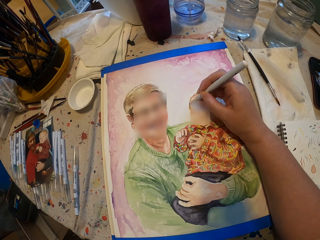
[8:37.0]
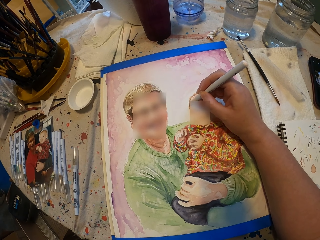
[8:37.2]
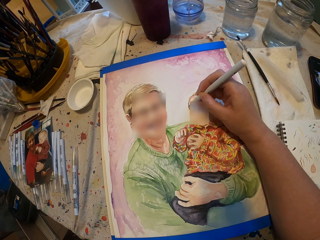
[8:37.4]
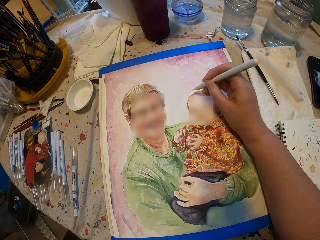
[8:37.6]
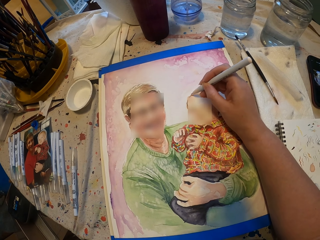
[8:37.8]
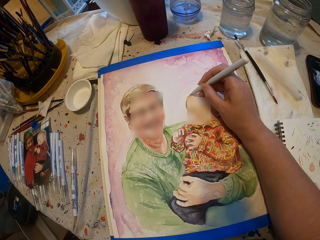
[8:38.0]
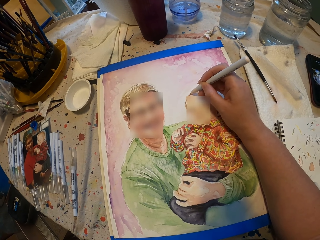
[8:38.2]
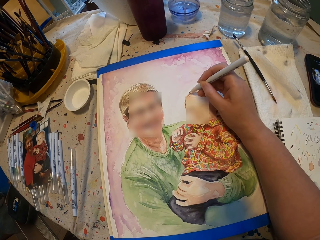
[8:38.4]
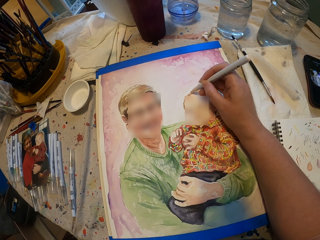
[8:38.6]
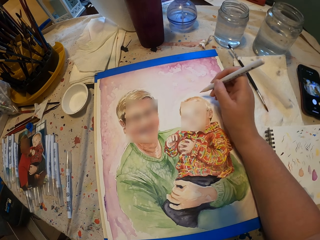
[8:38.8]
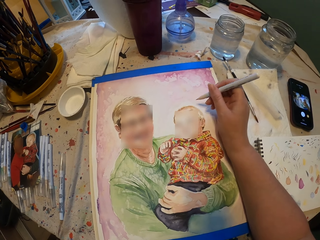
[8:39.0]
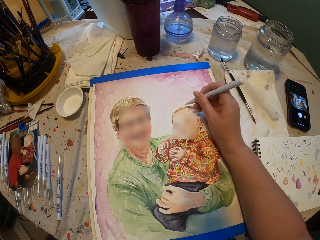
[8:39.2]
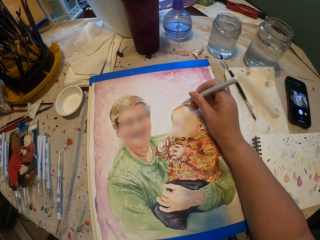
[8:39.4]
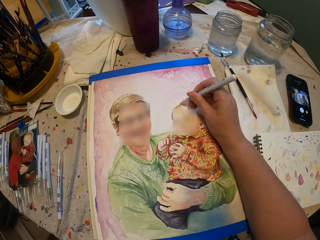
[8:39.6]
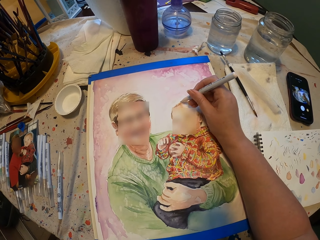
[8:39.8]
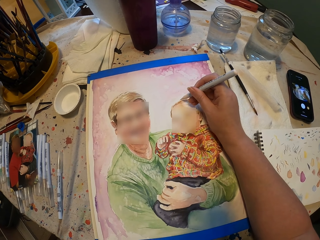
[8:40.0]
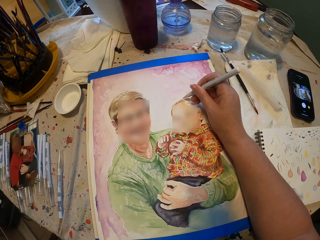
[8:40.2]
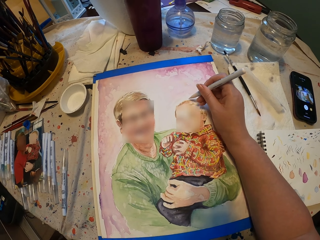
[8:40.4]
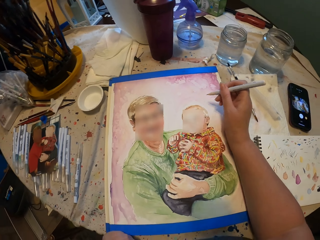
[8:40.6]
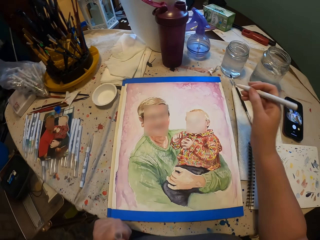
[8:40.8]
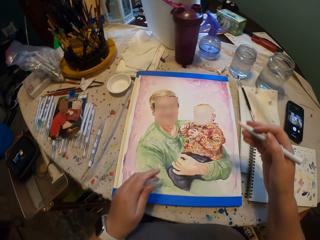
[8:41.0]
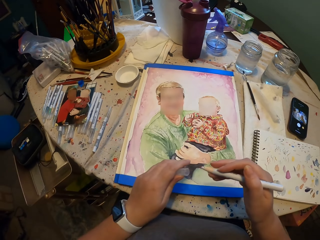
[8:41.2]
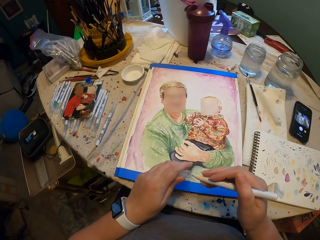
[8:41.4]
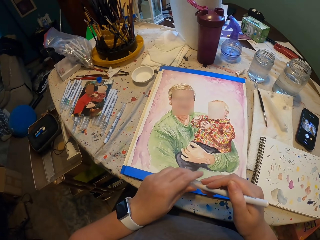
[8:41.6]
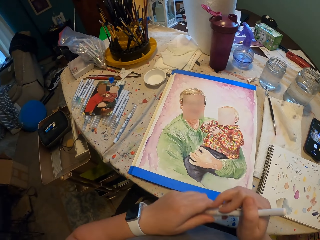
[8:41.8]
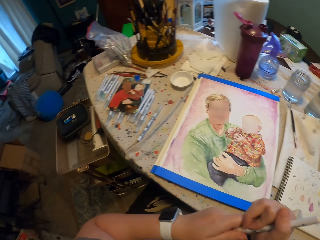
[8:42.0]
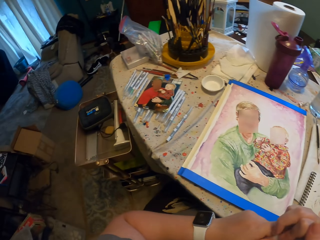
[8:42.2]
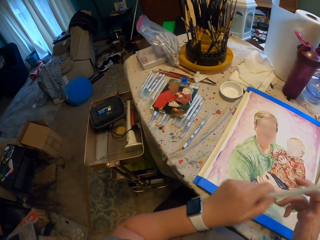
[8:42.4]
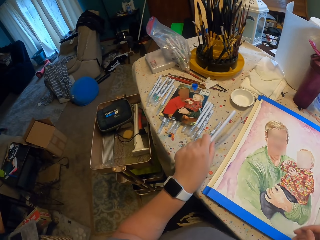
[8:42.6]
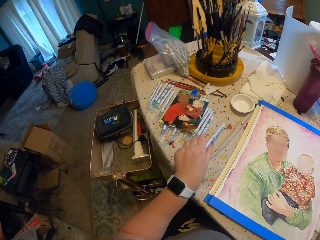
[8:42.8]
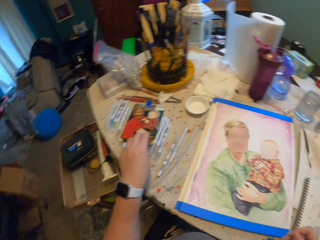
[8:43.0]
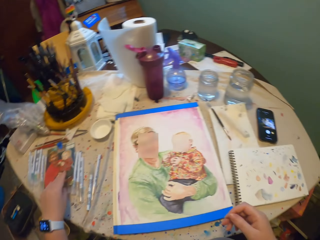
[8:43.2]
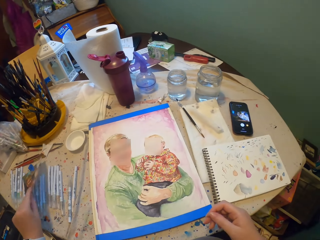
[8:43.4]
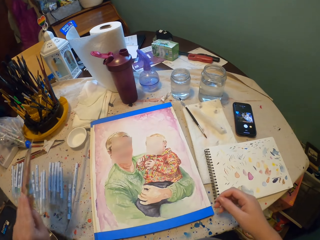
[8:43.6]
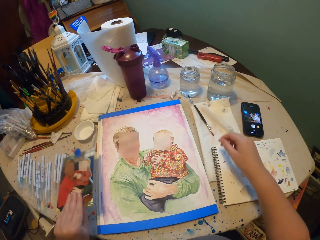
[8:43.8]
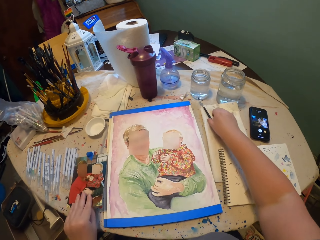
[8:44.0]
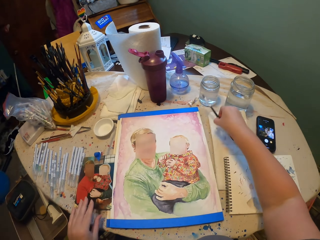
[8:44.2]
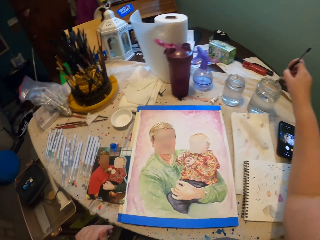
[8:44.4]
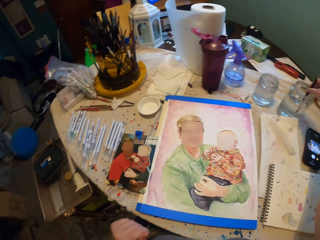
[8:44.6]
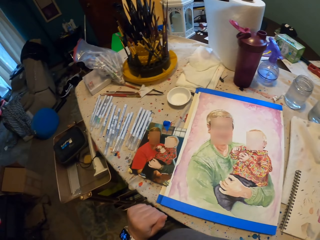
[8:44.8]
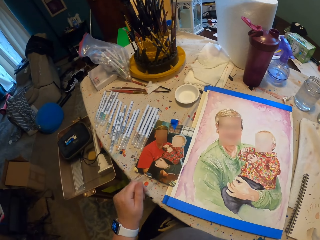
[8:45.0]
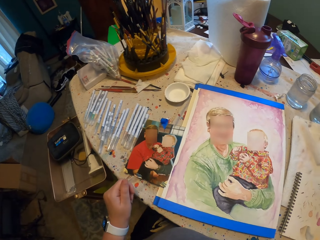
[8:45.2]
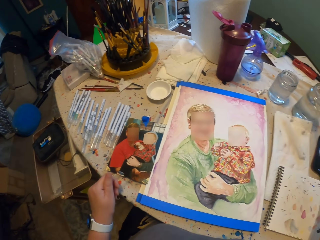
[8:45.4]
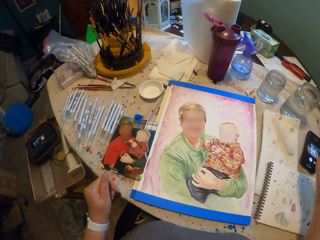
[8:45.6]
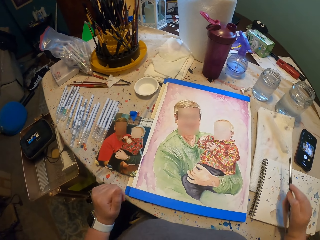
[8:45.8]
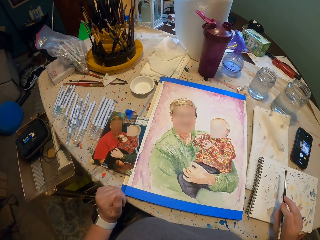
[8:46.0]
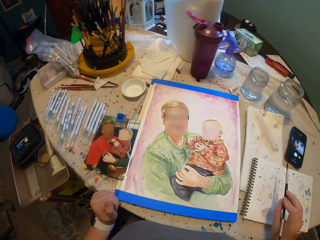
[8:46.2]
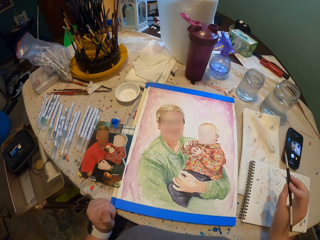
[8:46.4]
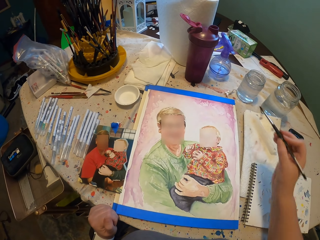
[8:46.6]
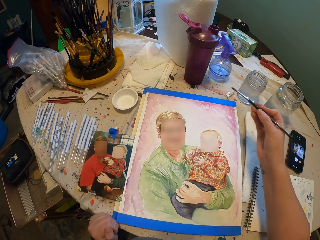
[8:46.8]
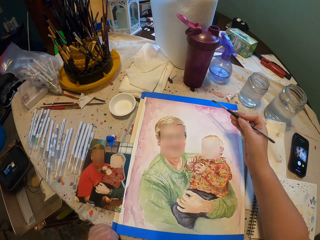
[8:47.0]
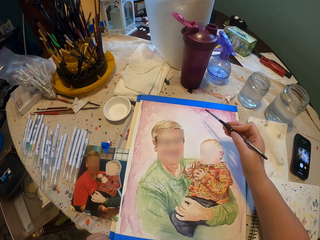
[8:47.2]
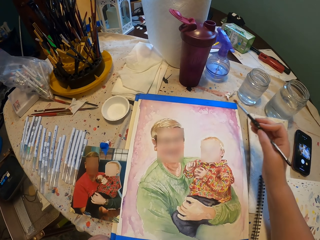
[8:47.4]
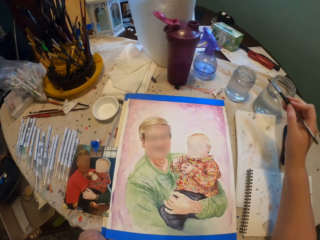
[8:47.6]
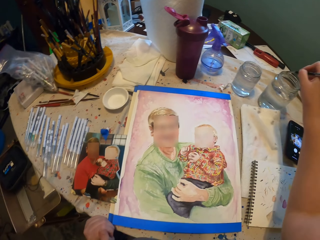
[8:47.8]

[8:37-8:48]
The camera wearer closes the art pen. They put the art pen down. They move the paper. They take the paint brush or painting pen. They dip the paint brush in water. They move the painting pen.

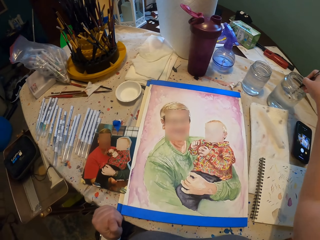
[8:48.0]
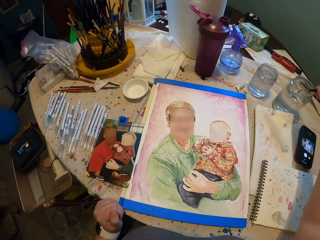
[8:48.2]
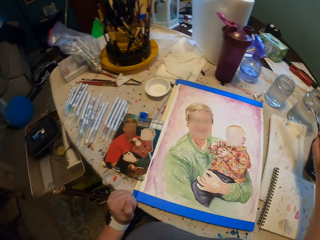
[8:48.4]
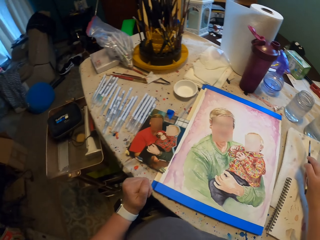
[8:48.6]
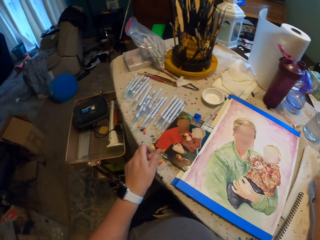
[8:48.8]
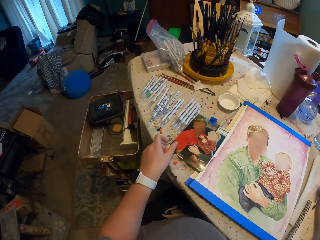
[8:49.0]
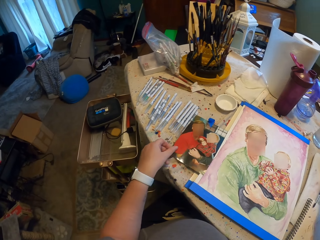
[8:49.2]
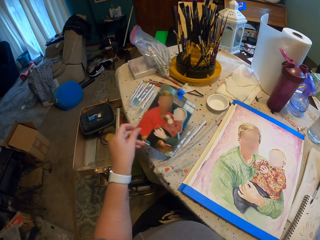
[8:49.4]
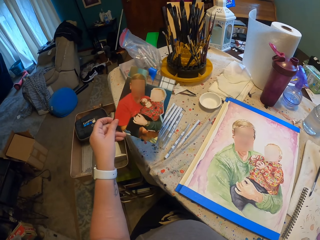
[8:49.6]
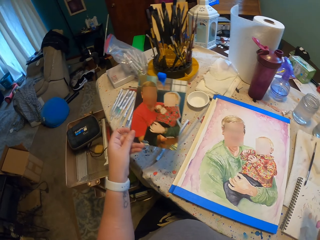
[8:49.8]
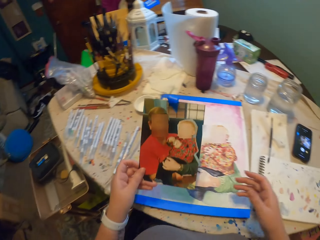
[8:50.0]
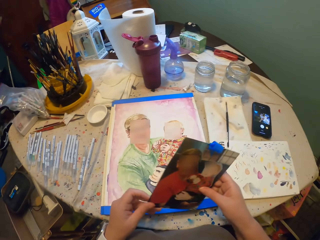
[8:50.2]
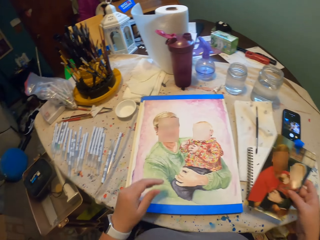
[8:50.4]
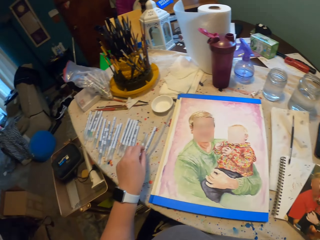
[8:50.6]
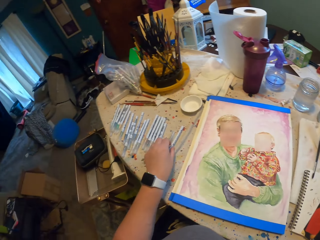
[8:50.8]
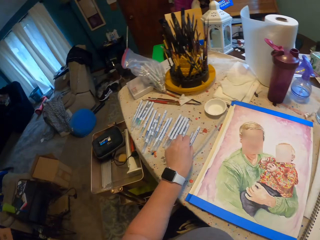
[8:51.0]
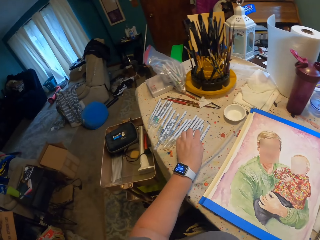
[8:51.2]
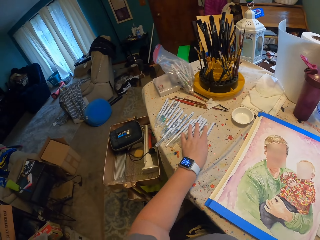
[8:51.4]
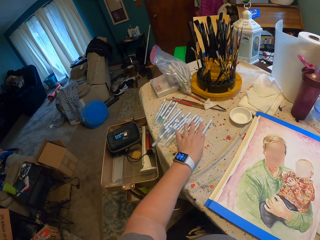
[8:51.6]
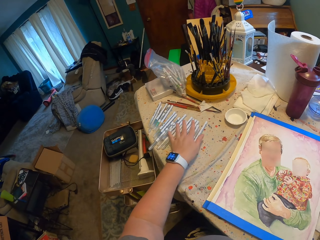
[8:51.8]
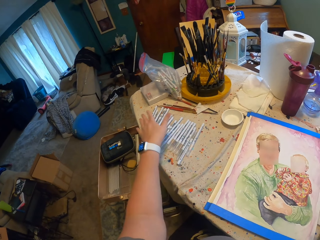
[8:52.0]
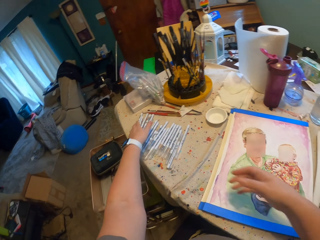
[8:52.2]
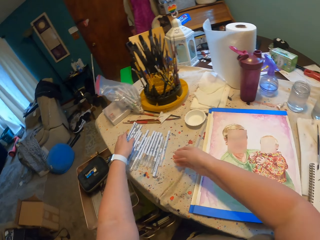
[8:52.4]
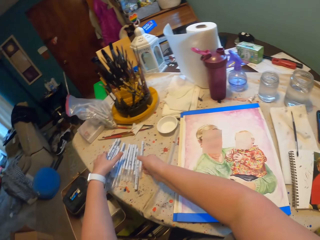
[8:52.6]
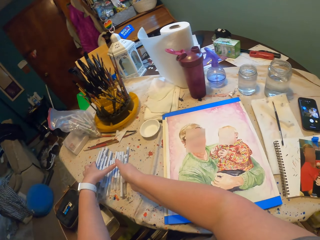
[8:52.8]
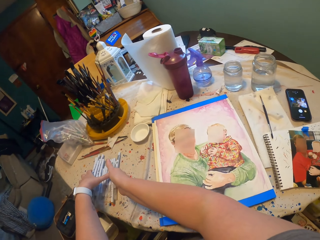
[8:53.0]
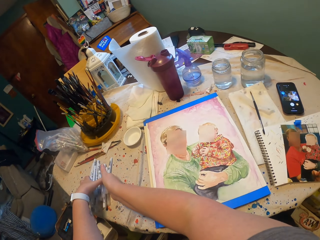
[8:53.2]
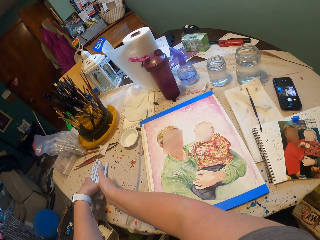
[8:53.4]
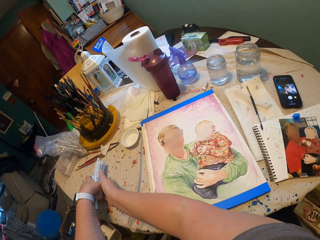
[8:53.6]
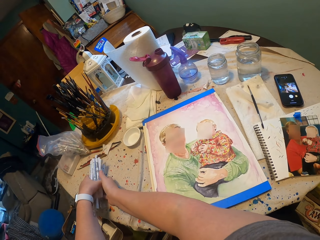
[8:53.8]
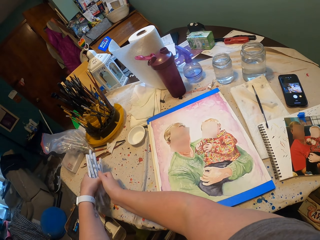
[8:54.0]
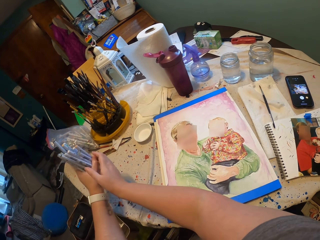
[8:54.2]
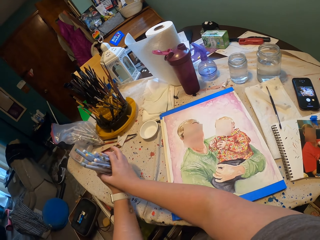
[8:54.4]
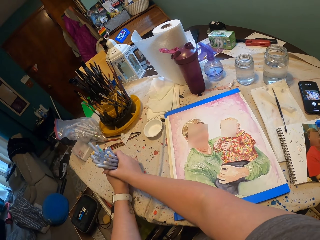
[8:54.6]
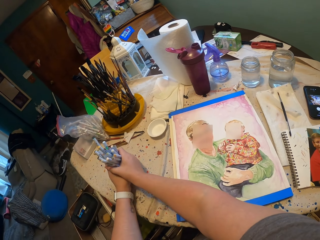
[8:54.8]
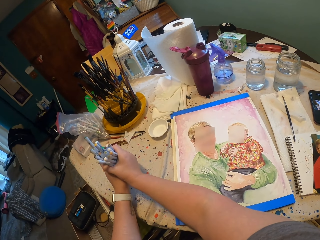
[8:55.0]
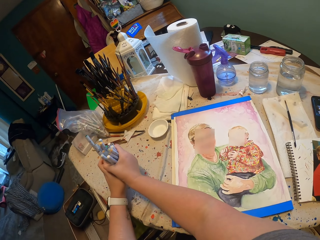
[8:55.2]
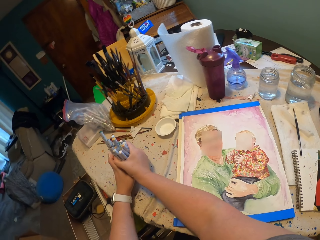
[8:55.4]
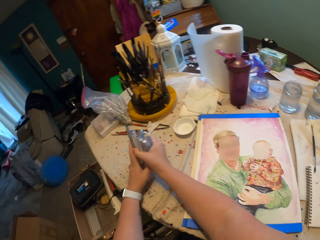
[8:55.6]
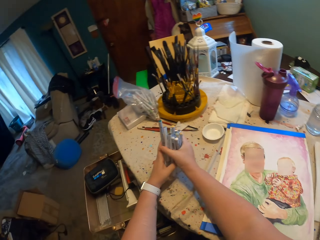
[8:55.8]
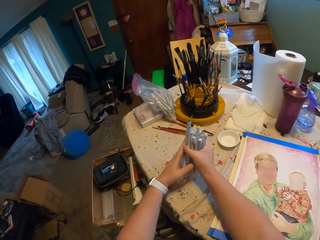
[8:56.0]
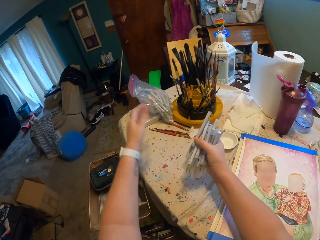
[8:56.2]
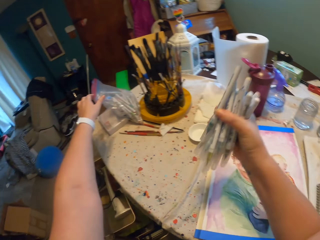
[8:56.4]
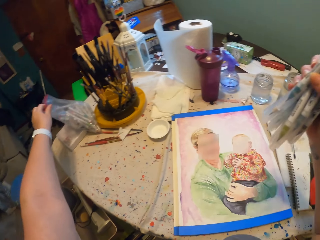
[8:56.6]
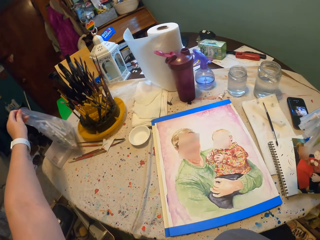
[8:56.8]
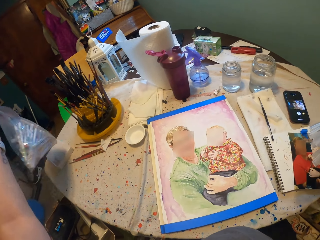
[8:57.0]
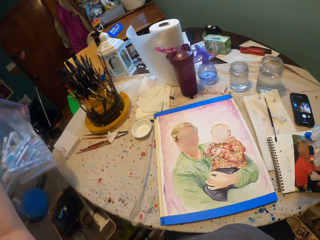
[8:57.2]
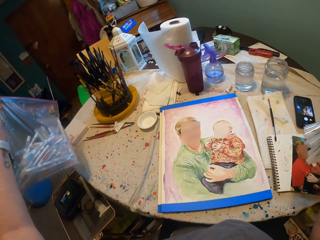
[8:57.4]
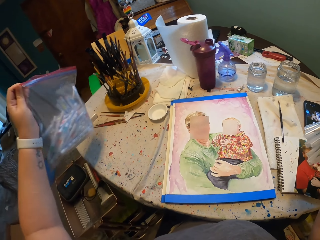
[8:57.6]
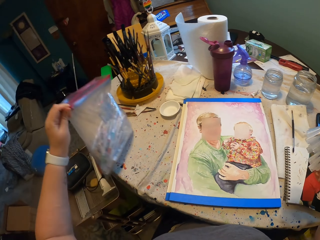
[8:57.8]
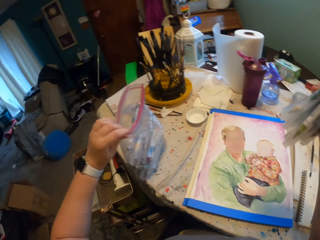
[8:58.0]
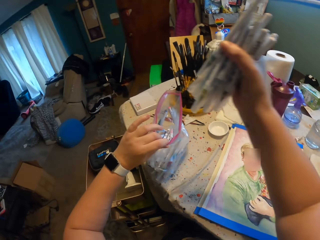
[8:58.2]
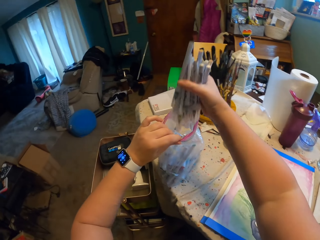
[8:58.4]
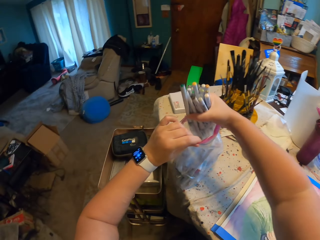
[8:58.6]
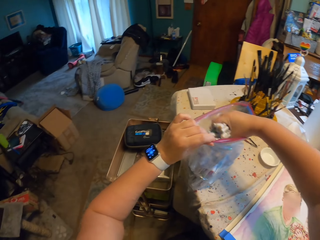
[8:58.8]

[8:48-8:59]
The camera wearer dips the painting pen in the paint. They take the other wall art. They move the painting pens. They take the art pens. They move the painting pen on the table. They pick up the packet of painting pen.
